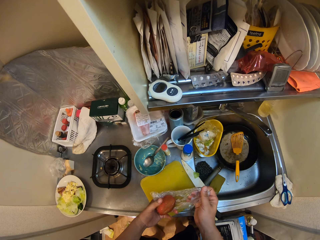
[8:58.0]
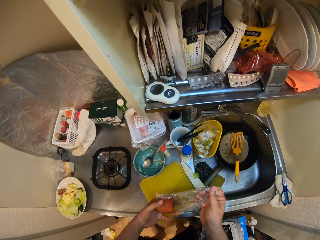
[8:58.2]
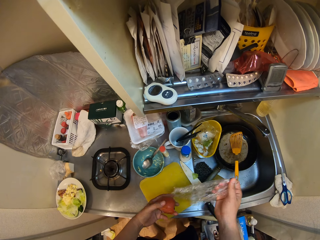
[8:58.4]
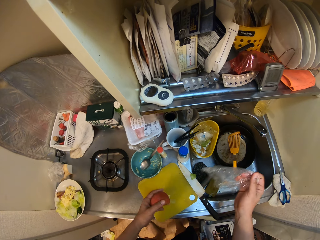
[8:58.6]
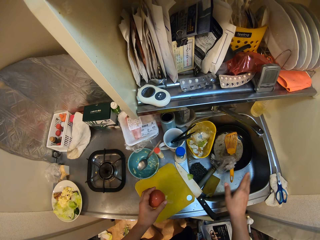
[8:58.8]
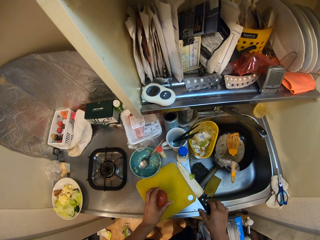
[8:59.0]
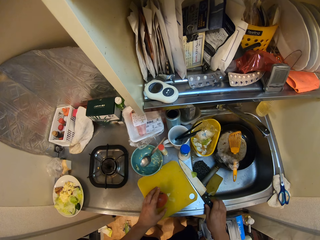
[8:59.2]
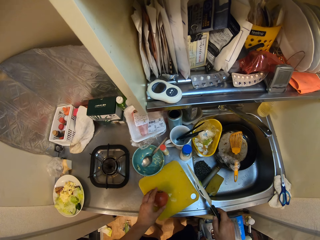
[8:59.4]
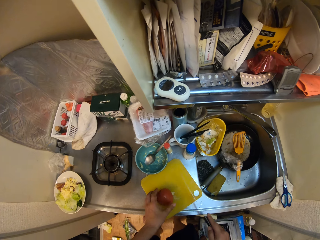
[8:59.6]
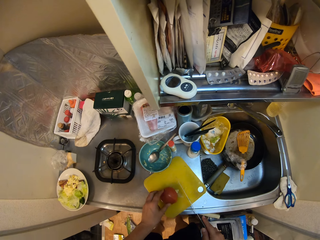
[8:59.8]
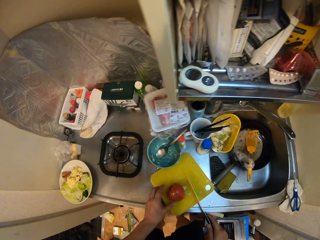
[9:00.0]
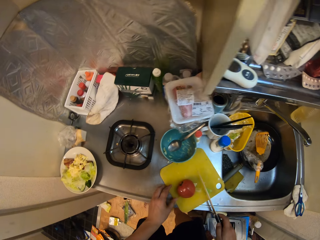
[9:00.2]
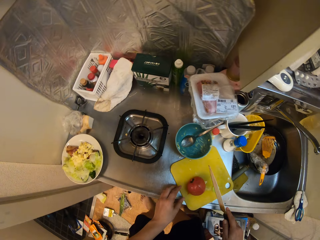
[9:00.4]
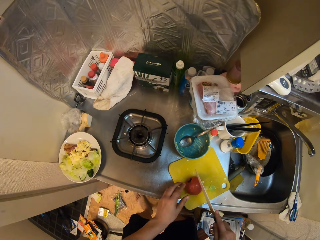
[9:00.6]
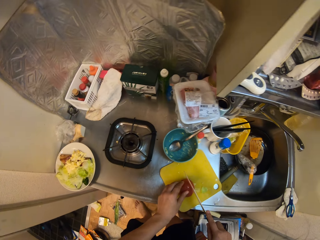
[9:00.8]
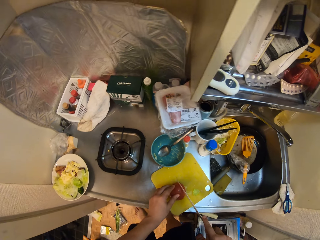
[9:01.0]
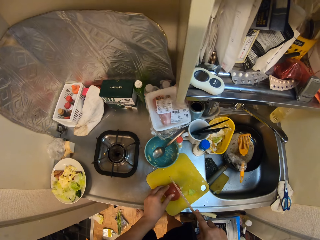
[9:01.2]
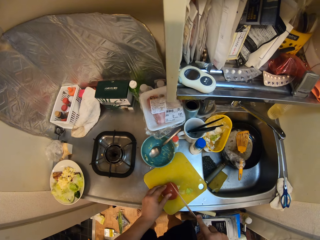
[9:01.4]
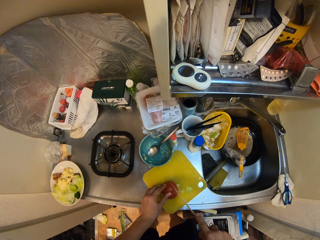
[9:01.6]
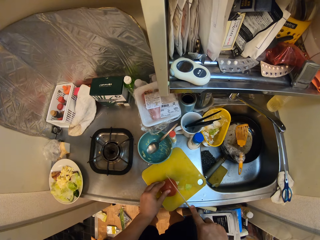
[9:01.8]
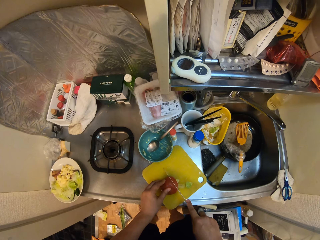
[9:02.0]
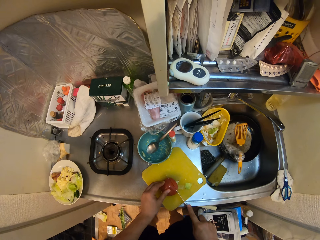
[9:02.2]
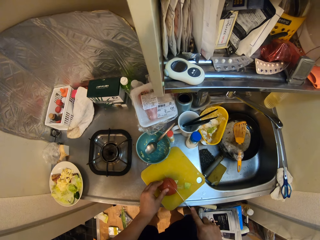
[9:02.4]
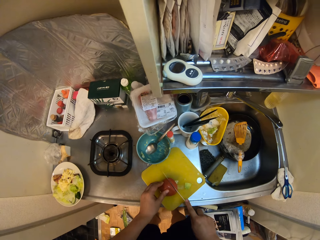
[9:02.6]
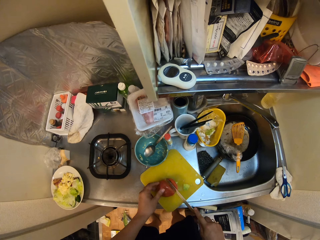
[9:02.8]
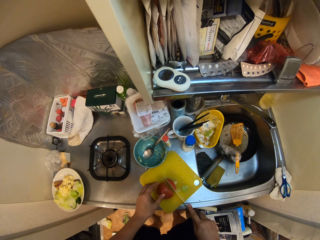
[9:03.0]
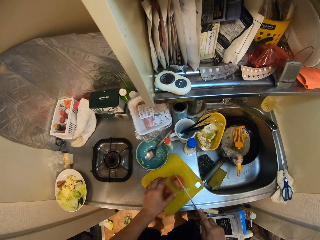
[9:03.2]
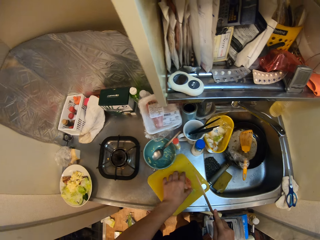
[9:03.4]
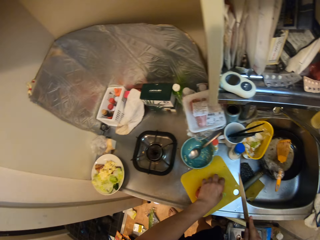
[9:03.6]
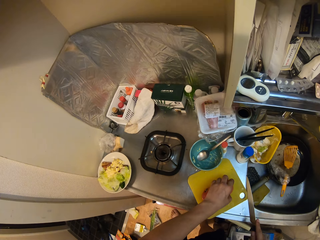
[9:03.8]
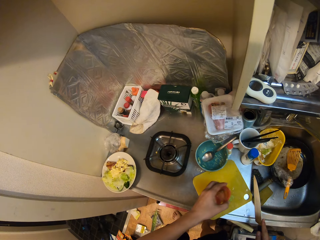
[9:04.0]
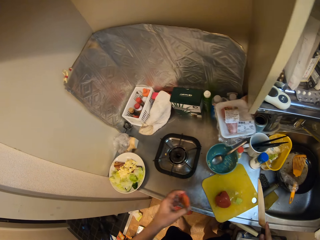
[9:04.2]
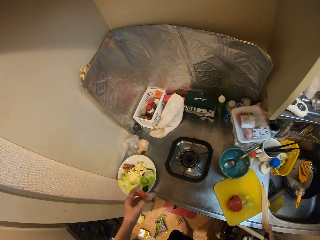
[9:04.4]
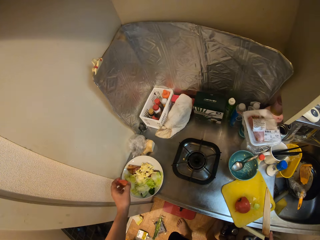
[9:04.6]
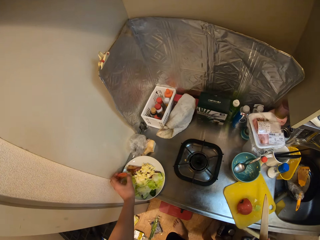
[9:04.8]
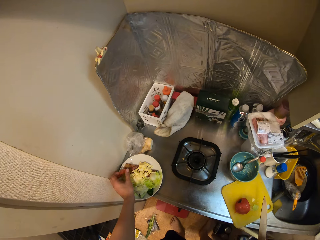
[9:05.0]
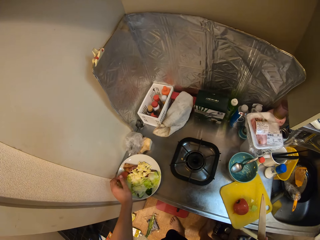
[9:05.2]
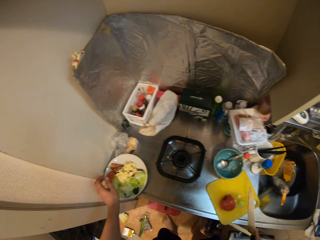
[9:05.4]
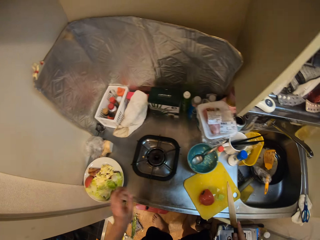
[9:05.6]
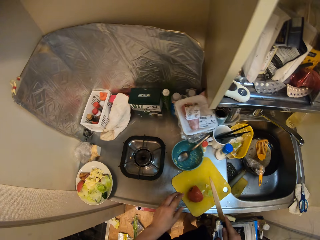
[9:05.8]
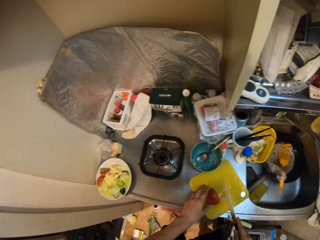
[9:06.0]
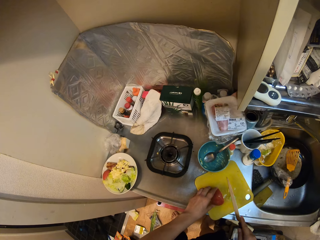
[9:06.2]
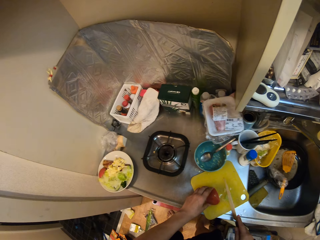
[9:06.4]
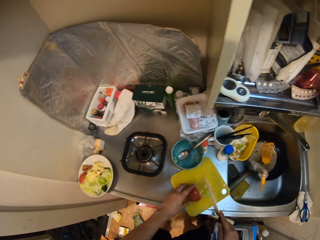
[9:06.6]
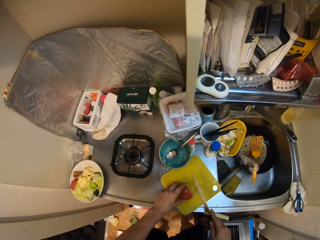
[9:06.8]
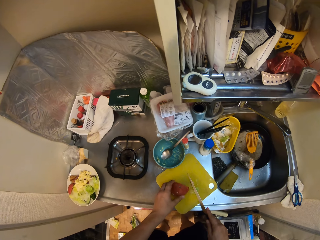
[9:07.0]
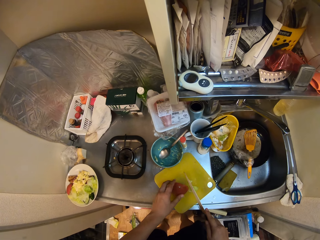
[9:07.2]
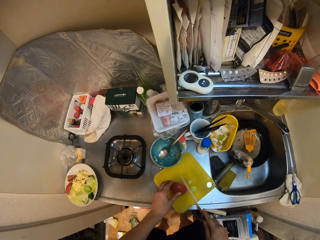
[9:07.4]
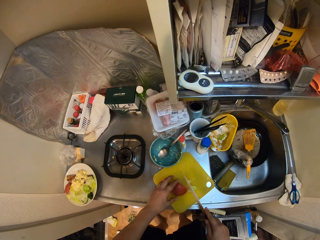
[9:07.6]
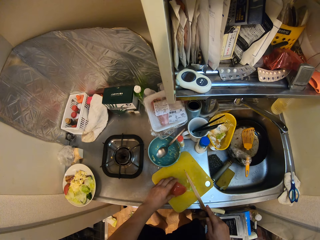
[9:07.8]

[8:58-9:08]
The camera wearer drops the nylon into the sink. He picks up the knife from the cutting board with his right hand. He places the tomato on the cutting board. He moves the tomato. He holds the tomato on the cutting board with his left hand. He cuts the tomato on the cutting board with the knife in his right hand. He picks up a slice of tomato from the cutting board with his left hand. He drops the slice of tomato into the plate on the sink. He holds the tomato on the cutting board with his left hand. He moves the tomato.

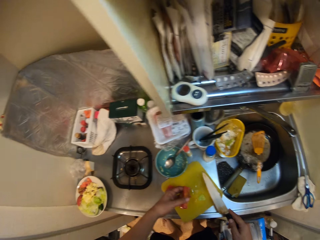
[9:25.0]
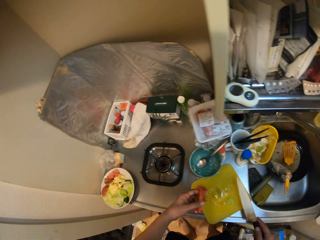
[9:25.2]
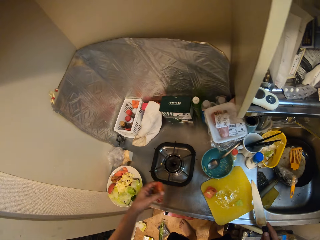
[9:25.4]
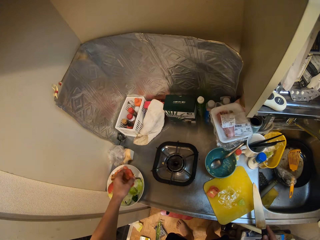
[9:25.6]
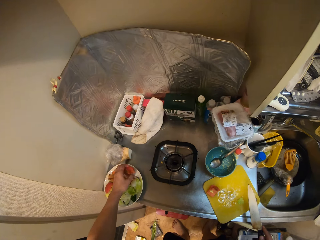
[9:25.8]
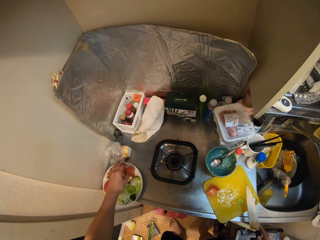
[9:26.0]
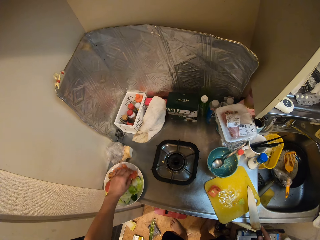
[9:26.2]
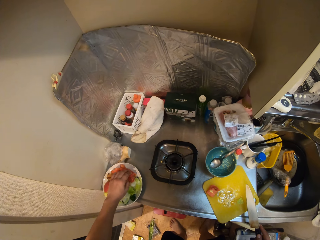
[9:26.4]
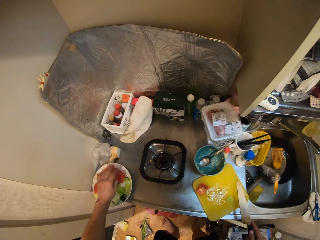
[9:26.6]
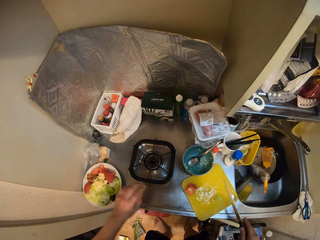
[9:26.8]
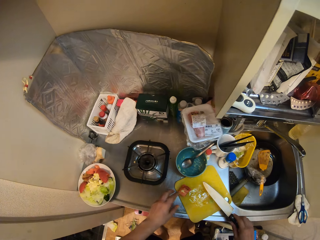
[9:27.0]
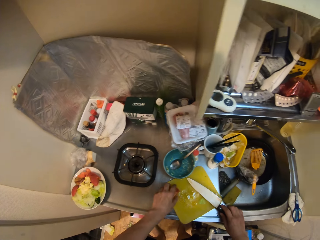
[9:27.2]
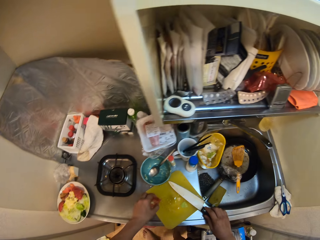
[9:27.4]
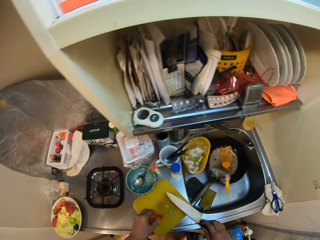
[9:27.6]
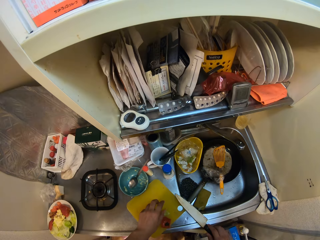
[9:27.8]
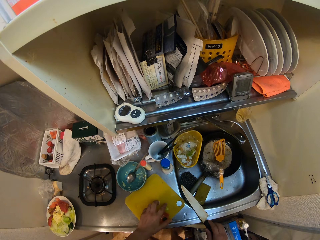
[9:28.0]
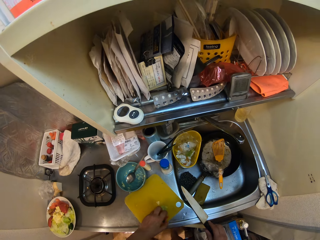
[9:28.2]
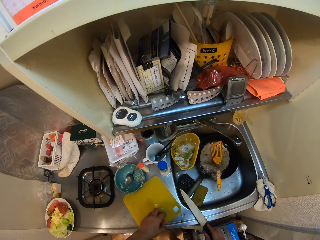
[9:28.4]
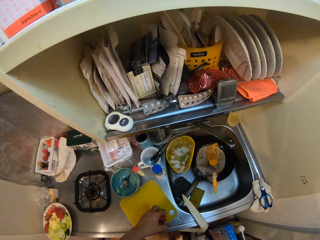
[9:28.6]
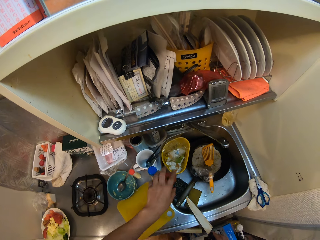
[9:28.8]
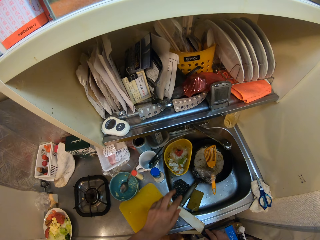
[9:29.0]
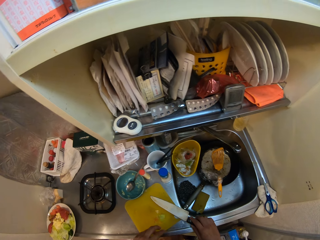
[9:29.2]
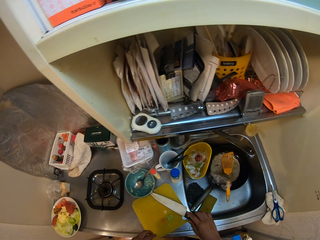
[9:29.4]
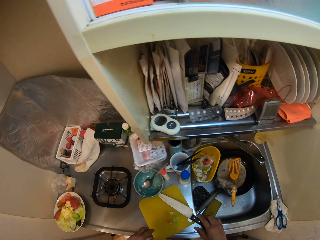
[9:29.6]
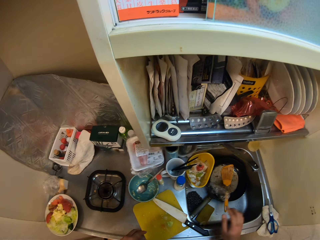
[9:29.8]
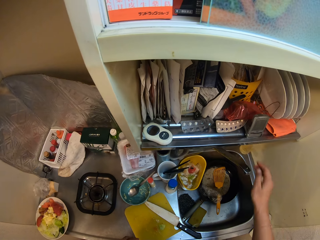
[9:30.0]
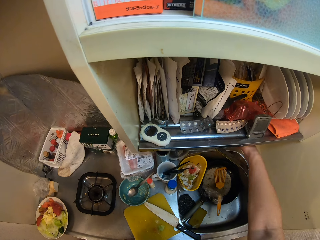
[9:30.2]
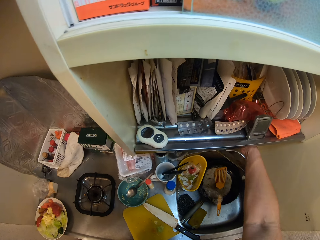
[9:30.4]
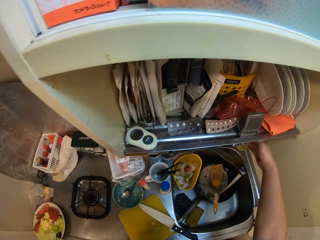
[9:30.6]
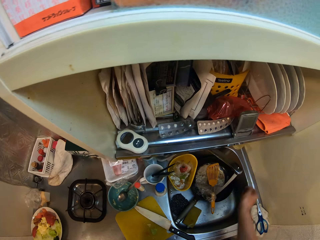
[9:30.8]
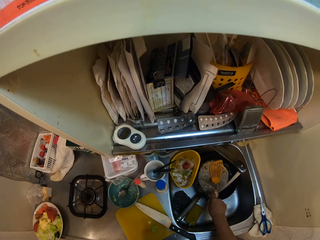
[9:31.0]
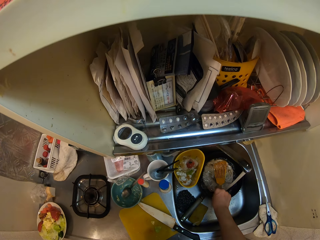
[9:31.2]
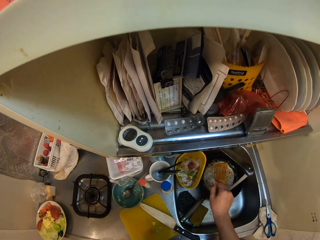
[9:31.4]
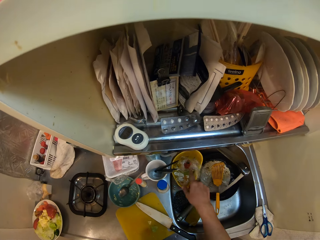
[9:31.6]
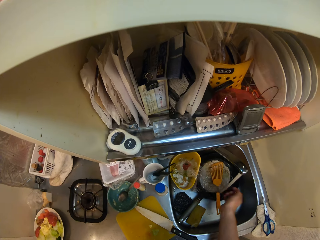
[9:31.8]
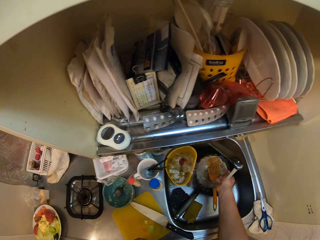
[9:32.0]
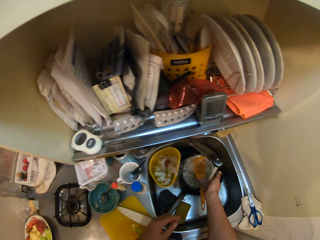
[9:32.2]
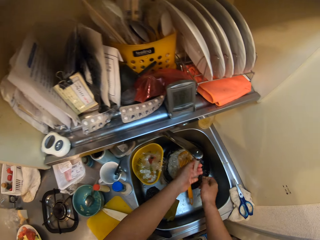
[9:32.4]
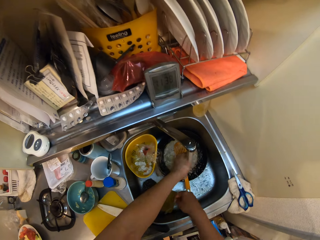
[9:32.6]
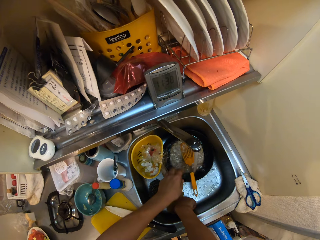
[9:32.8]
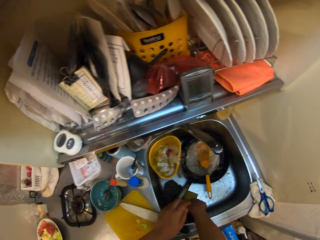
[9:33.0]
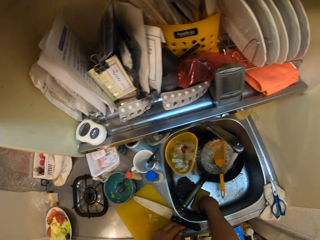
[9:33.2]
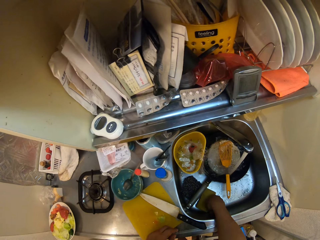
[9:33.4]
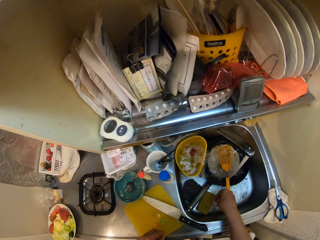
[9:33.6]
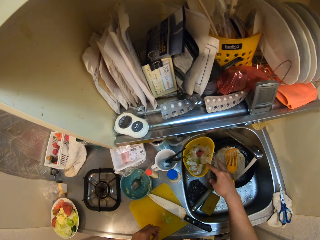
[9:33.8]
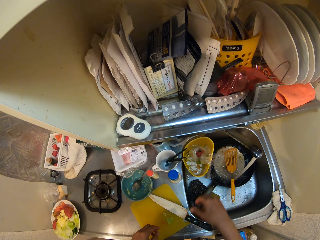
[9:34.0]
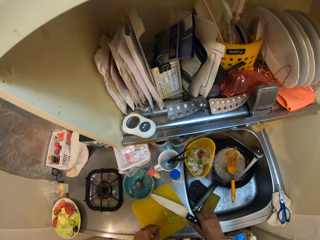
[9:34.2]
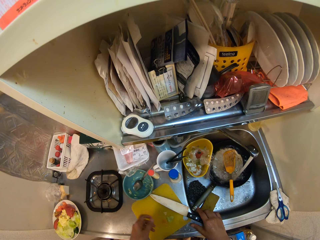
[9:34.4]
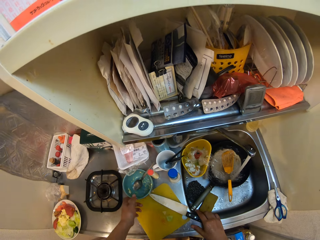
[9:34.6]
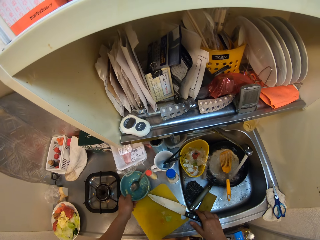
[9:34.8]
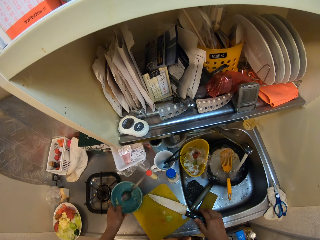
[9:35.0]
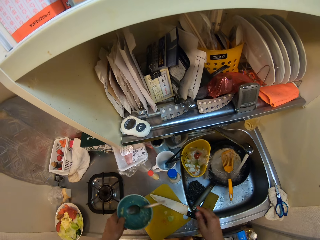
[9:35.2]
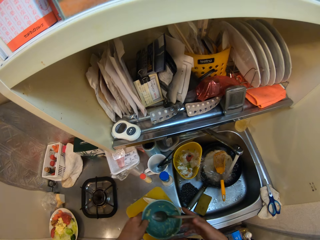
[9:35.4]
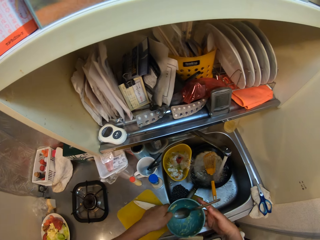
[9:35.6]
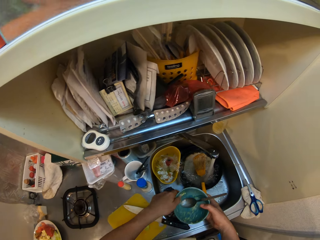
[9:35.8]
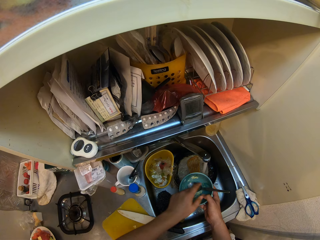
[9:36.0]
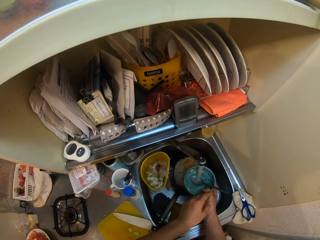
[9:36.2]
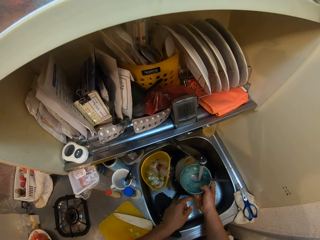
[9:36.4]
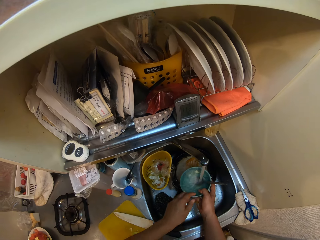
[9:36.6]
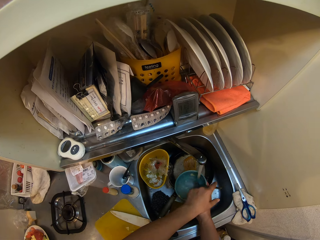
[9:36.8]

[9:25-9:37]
The camera wearer drops the tomato in his left hand into the plate on the table. He gathers the dirt on the cutting board with his left hand. He throws the dirt in his left hand into a basket. He places the knife in his right hand on the cutting board. He opens the tap. He picks up dirt from the sink with his left hand. He drops the dirt into the trash basket in the sink. He rinses his hands under the tap. He picks up dirt from the sink with his right hand. He drops the dirt into the trash basket in the sink. He picks up a bowl from the table with his left hand. He passes the bowl from his left hand to his right hand. He rinses the bowl under the tap.
